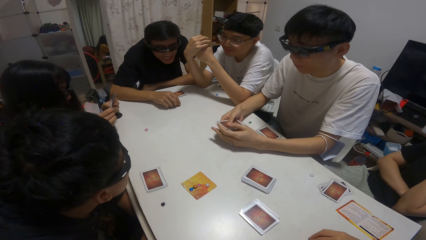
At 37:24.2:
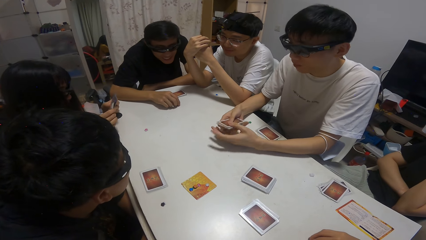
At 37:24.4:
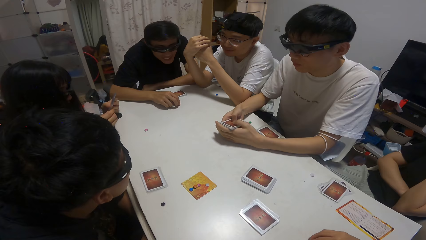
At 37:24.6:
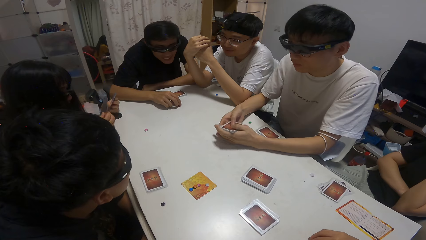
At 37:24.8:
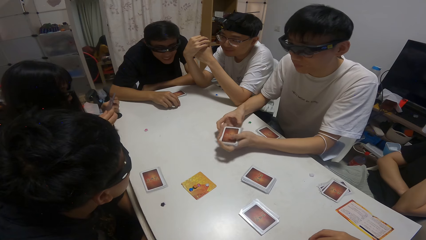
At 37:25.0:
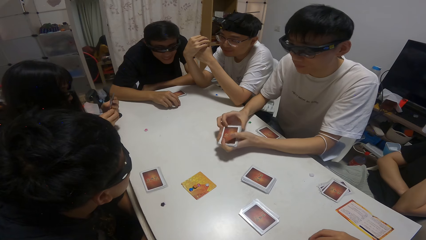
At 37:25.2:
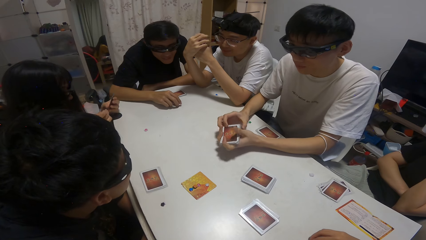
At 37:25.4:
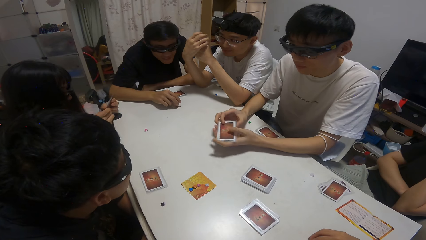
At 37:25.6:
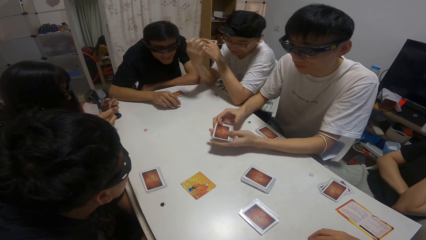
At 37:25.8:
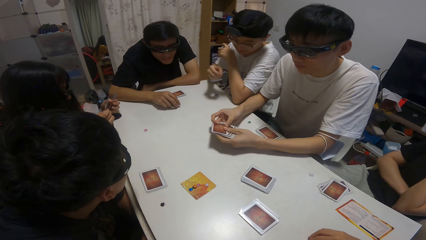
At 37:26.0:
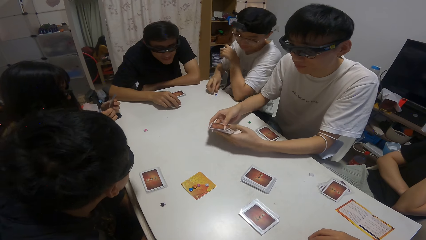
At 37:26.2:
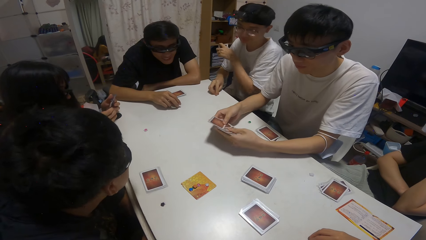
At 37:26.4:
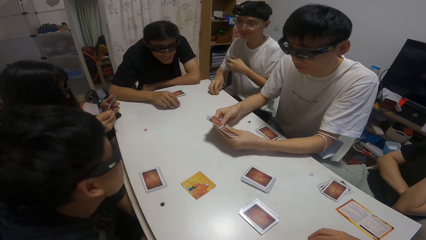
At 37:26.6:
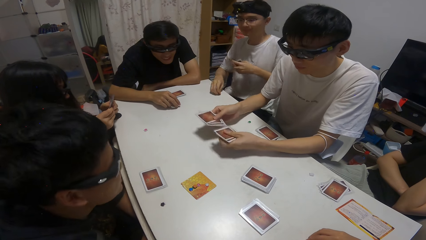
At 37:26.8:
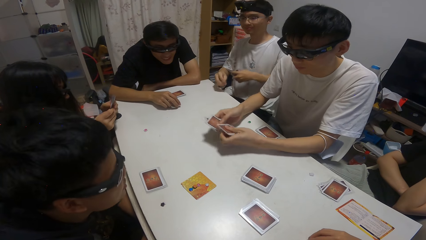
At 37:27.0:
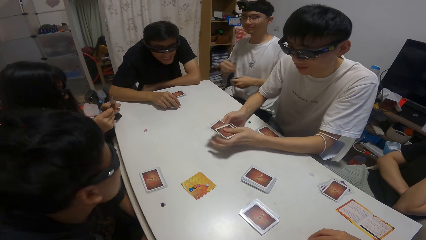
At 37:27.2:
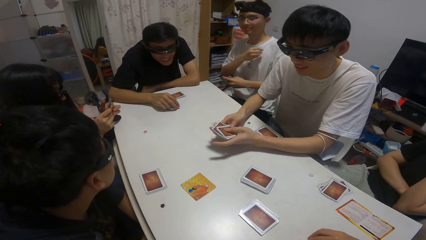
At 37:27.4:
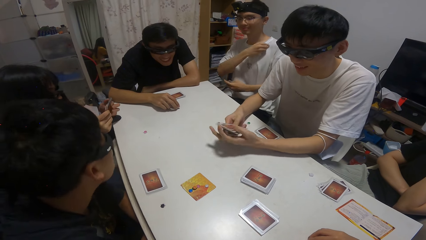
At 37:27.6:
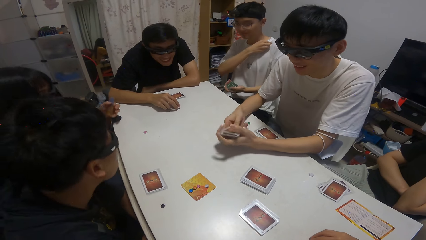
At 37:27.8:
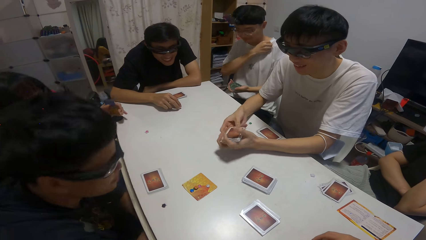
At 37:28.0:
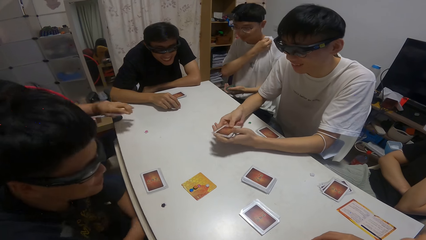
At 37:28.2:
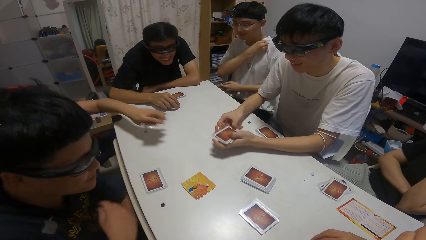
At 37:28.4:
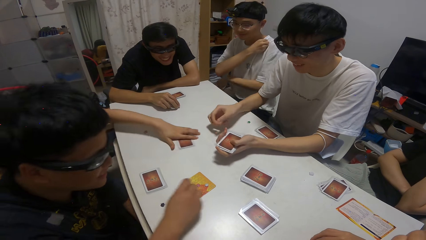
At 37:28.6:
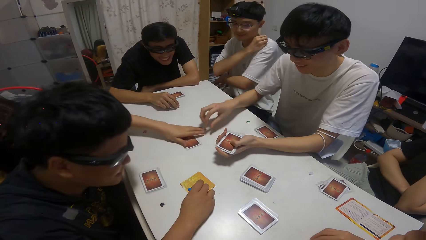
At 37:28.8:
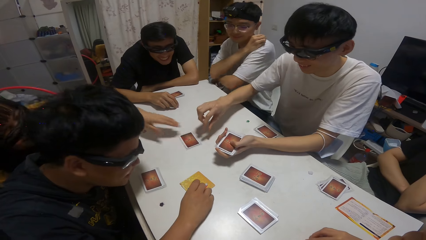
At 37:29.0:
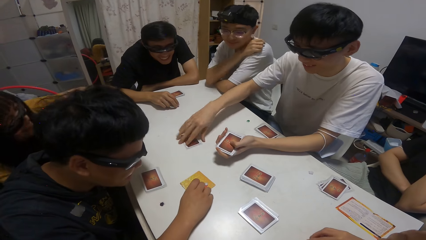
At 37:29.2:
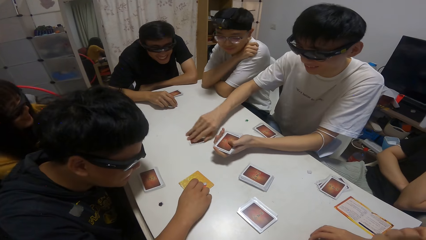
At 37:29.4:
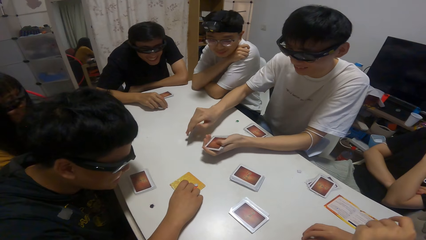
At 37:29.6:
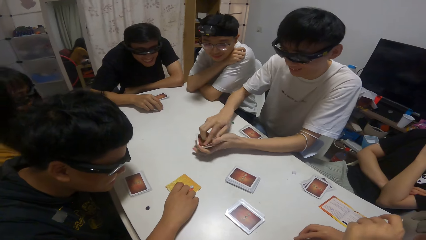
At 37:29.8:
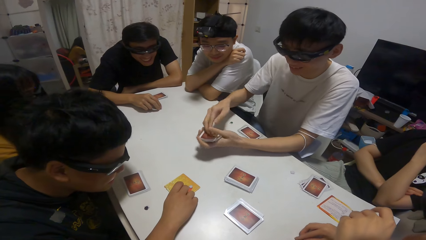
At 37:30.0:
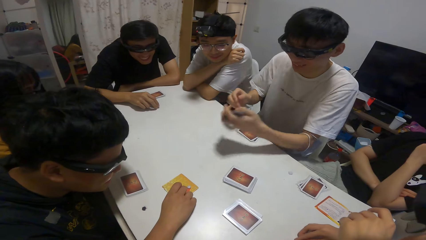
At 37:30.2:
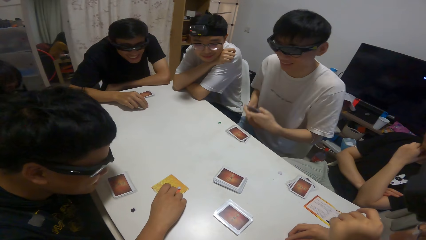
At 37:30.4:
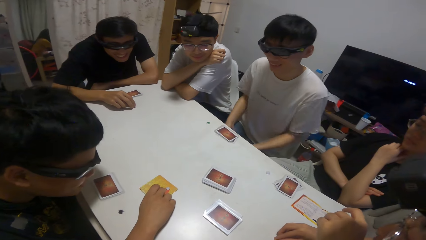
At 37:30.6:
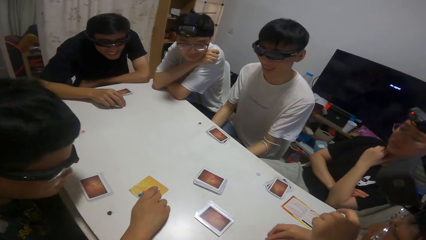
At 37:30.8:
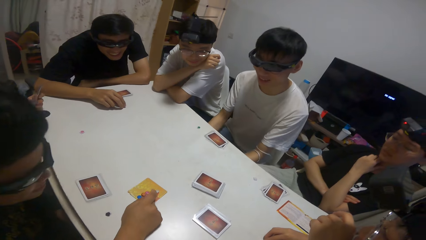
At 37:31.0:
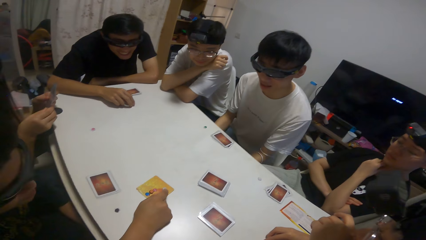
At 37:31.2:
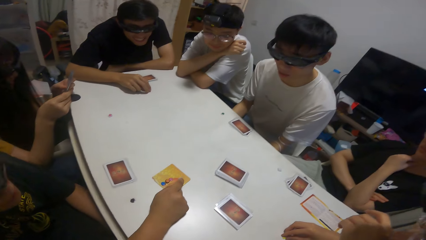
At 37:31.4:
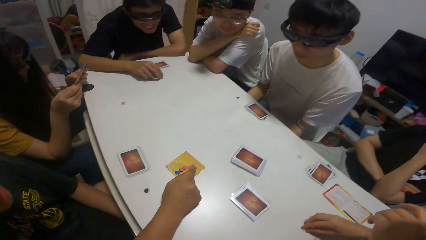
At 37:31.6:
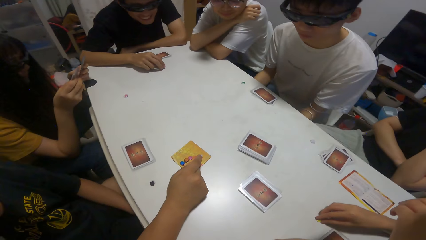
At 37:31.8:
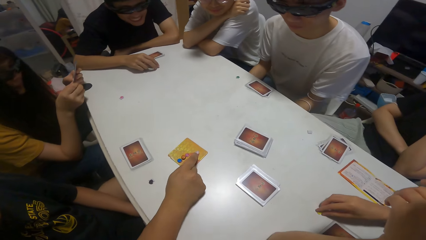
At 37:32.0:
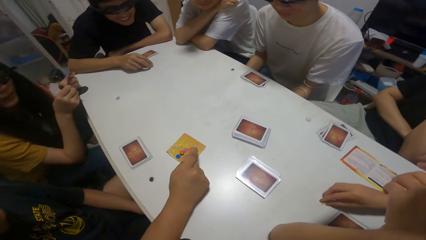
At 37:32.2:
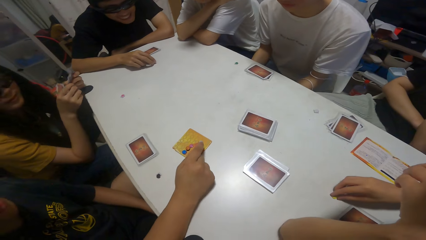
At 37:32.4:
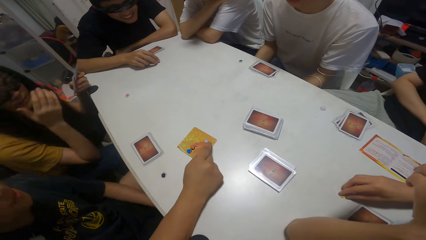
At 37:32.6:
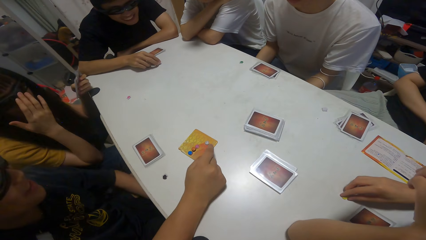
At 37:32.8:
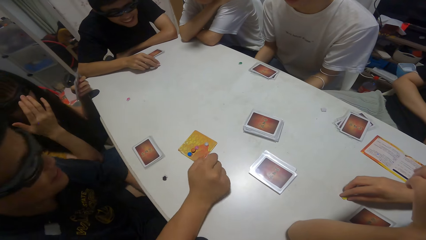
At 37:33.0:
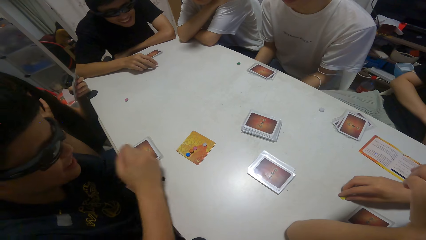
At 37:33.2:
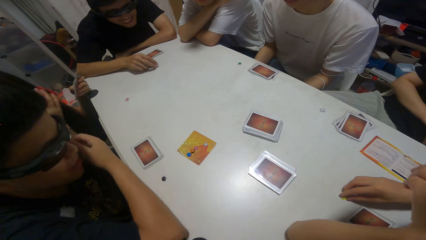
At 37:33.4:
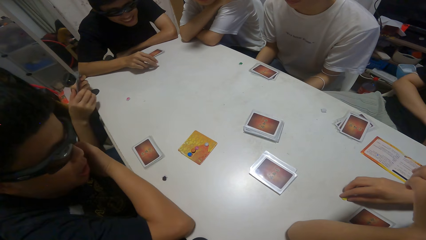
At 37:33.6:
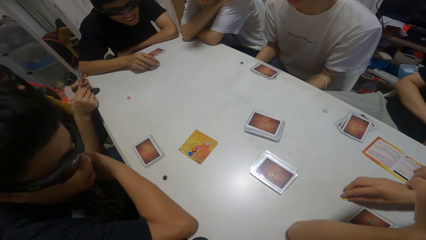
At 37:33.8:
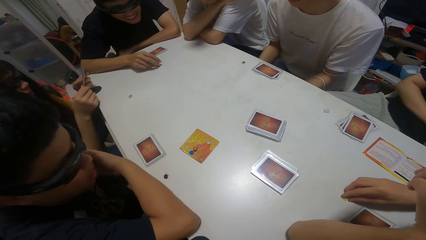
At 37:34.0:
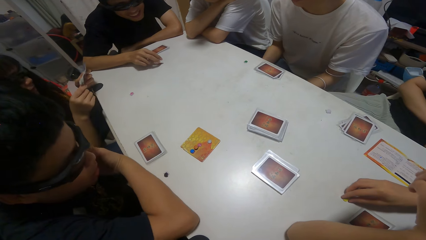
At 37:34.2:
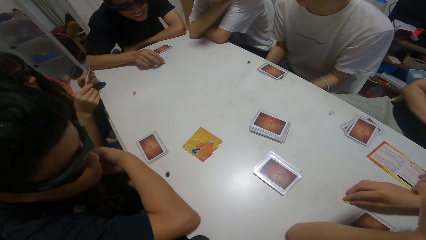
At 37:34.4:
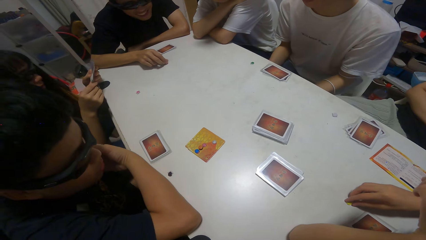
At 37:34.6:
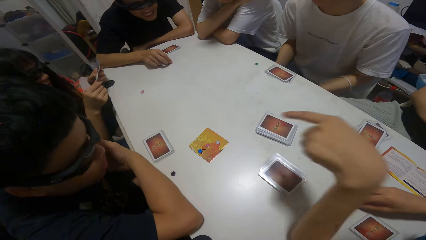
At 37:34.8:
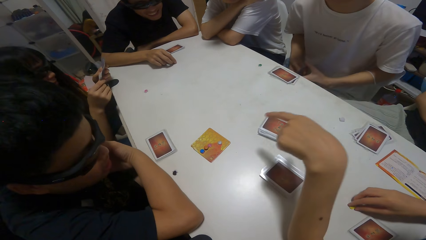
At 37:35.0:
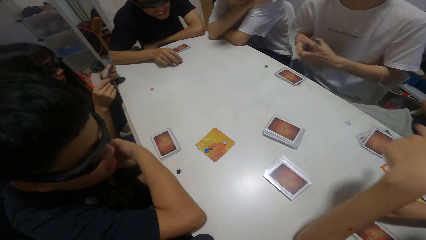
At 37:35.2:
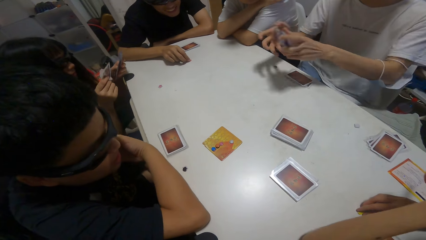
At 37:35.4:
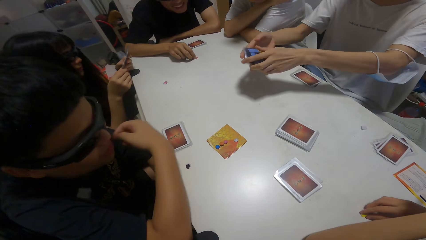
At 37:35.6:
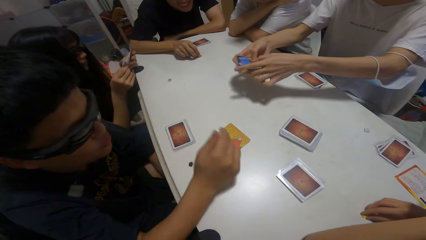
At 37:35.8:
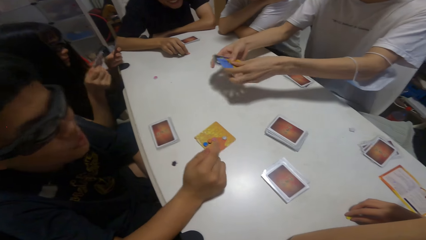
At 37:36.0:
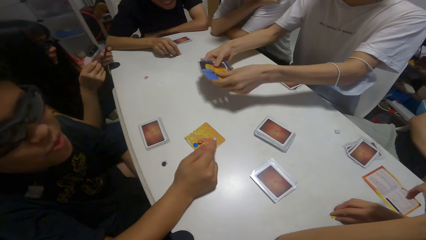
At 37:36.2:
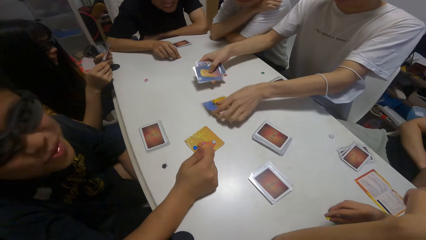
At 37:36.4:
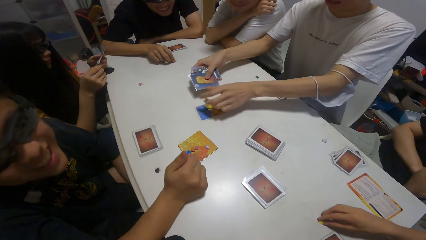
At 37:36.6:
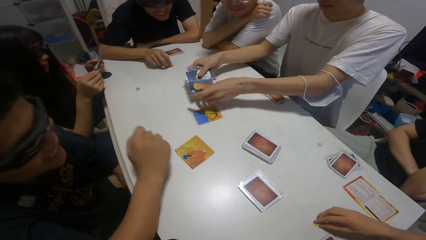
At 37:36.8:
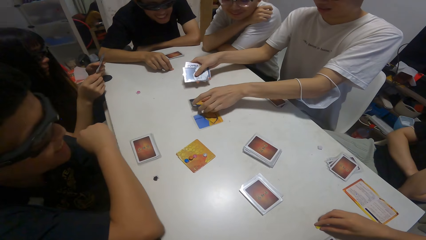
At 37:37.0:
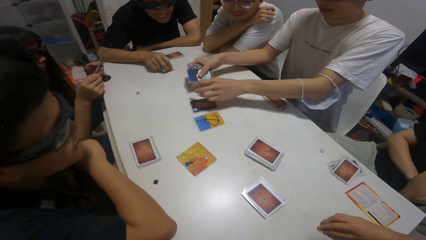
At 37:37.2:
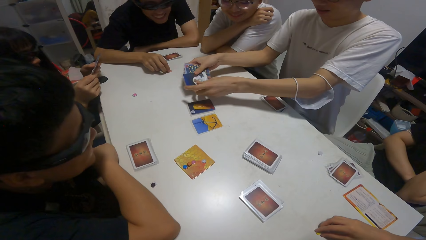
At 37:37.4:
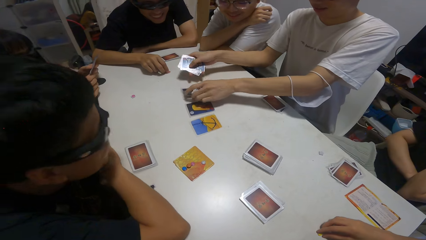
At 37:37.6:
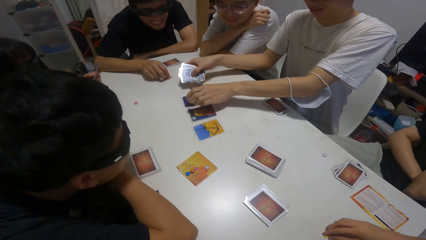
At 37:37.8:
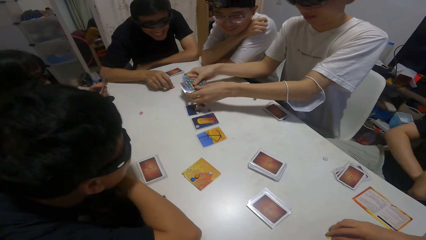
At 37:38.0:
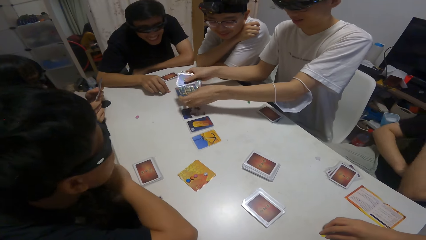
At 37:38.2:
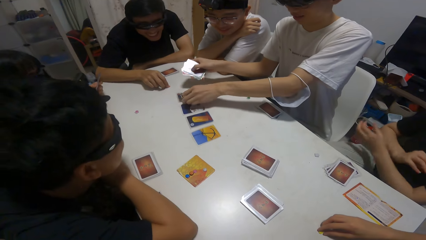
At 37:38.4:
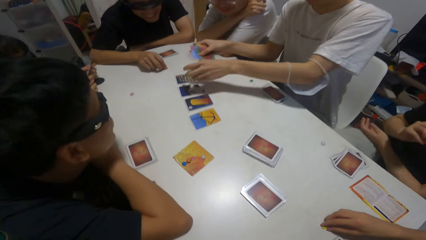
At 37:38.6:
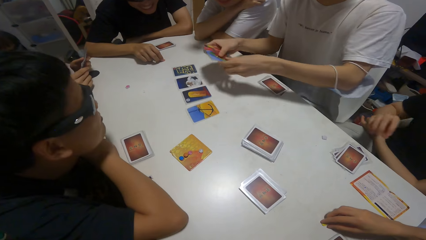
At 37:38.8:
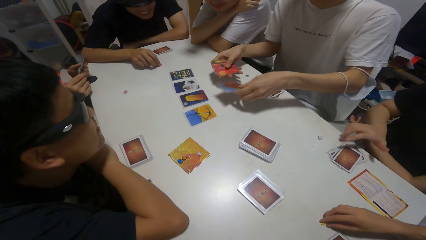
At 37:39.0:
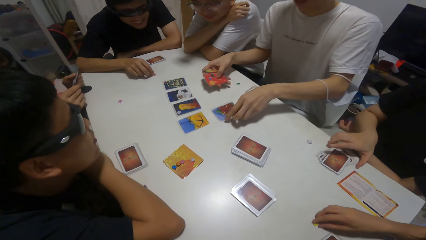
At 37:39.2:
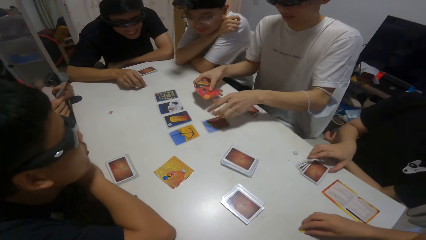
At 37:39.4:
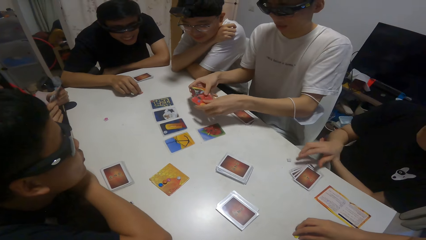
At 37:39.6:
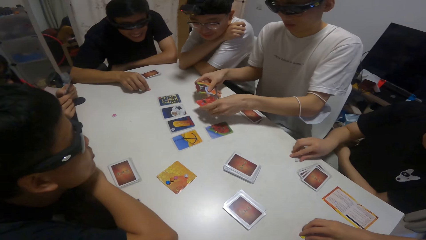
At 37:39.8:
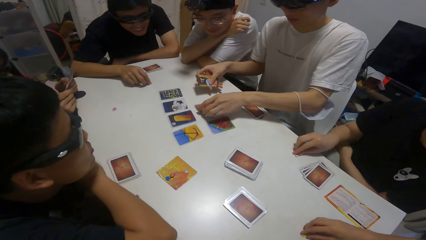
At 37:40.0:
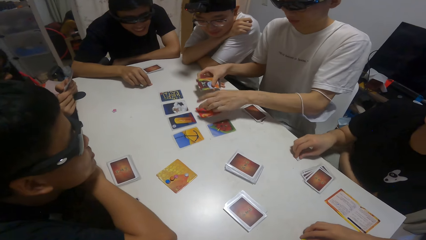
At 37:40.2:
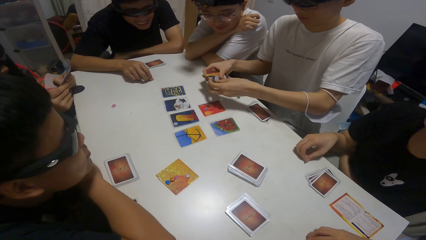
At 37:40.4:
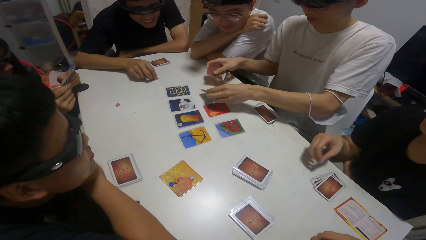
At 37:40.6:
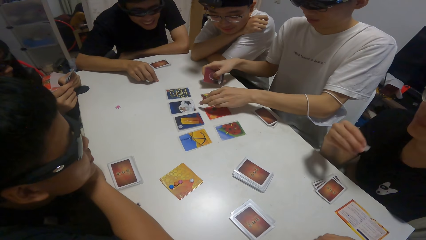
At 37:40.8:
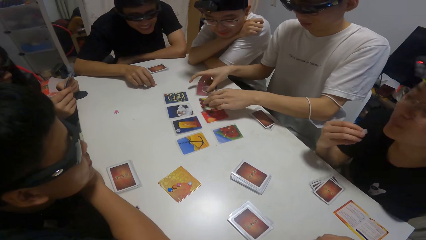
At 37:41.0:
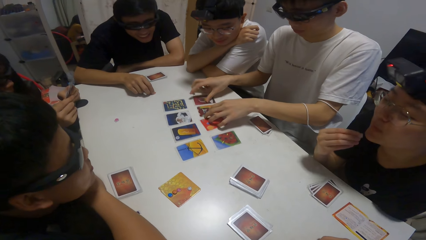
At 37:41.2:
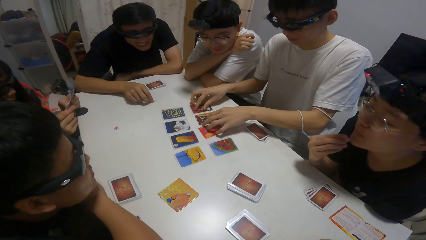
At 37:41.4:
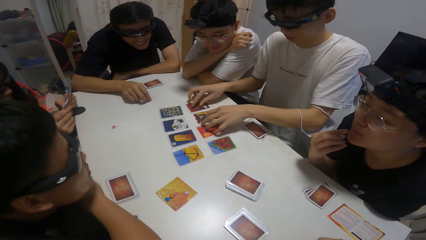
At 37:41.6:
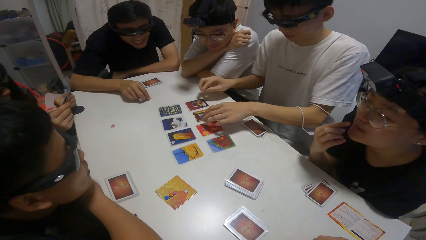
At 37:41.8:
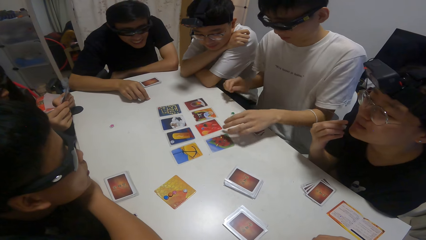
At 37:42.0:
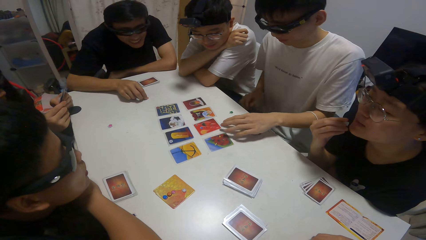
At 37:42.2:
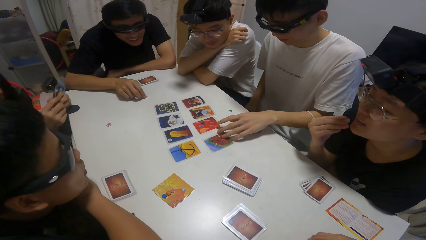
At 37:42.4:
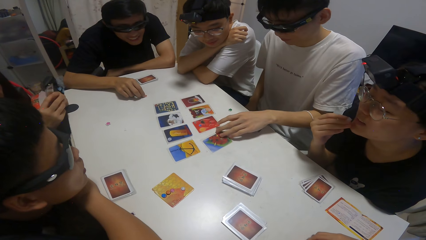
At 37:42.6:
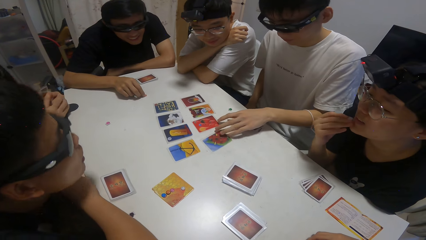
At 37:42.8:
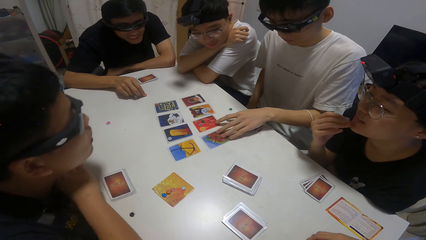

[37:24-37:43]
A boy picks up a paper on the table with his right hand. A girl drops a card on the table. Another boy points towards the card on the table with his right hand. A third boy shares the cards in his hands on the table. A person spreads cards on the table. Another person laughs. Another person laughs.
